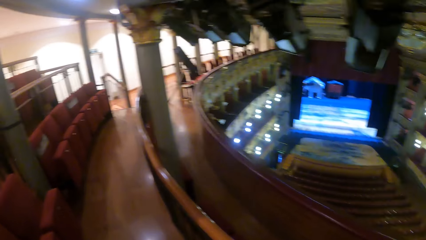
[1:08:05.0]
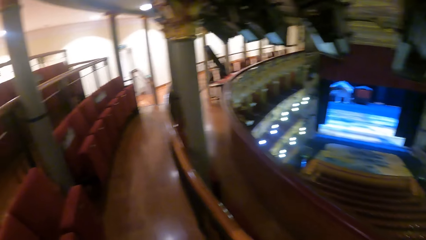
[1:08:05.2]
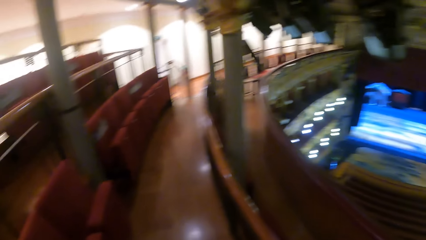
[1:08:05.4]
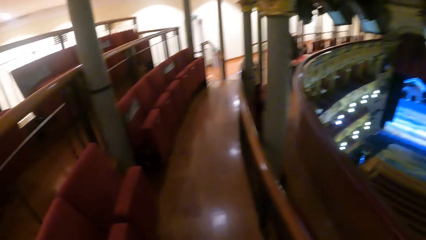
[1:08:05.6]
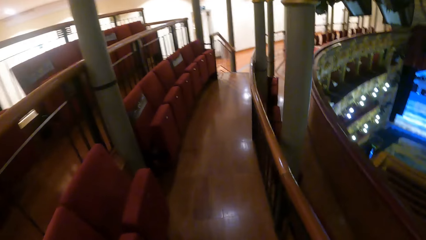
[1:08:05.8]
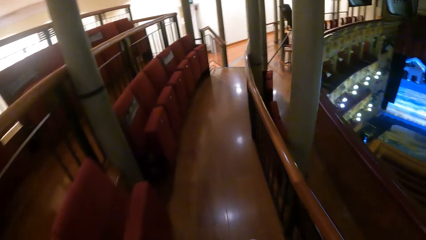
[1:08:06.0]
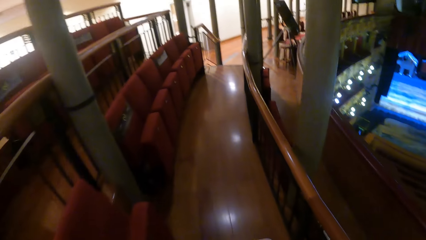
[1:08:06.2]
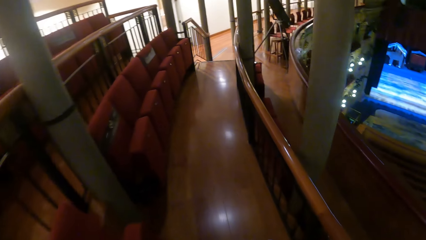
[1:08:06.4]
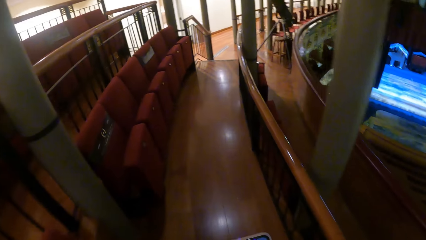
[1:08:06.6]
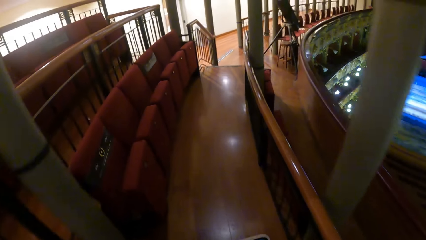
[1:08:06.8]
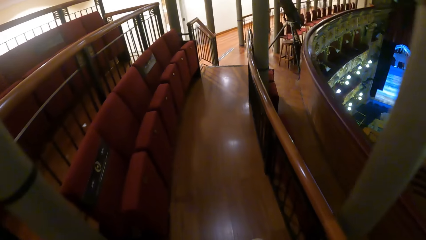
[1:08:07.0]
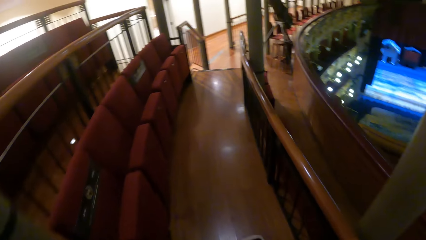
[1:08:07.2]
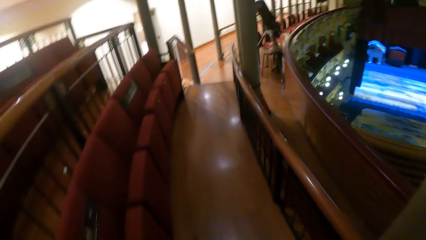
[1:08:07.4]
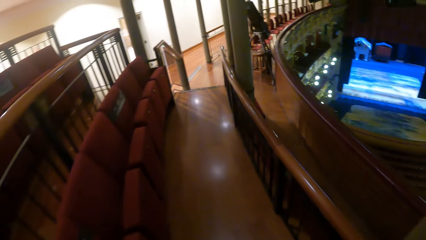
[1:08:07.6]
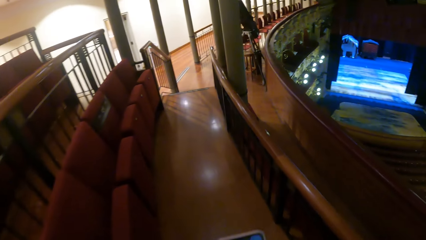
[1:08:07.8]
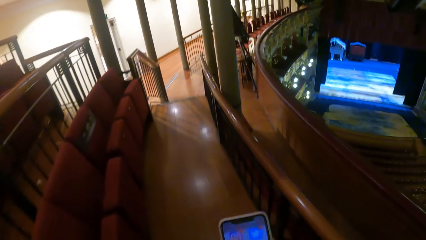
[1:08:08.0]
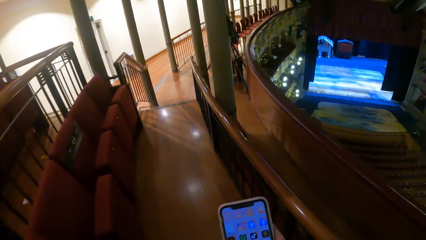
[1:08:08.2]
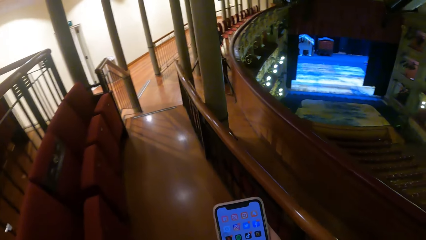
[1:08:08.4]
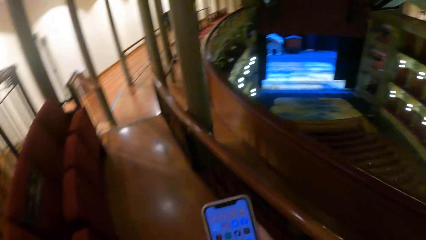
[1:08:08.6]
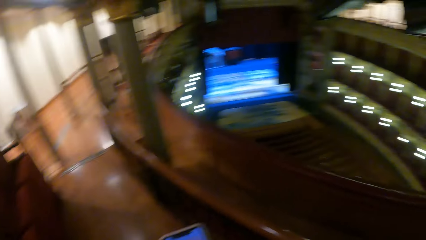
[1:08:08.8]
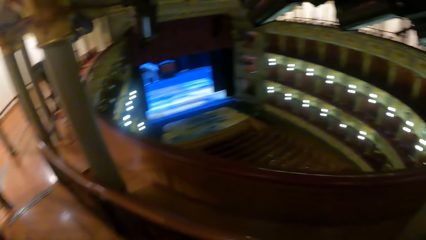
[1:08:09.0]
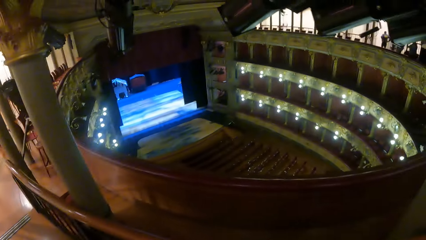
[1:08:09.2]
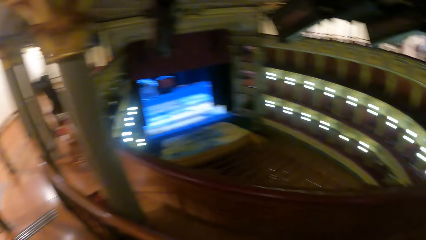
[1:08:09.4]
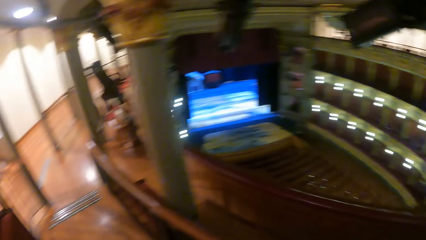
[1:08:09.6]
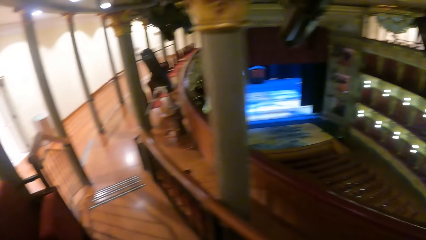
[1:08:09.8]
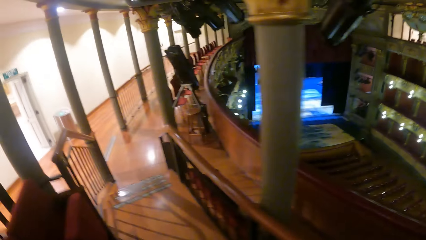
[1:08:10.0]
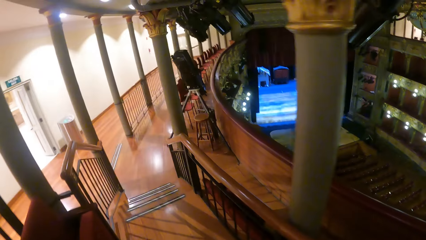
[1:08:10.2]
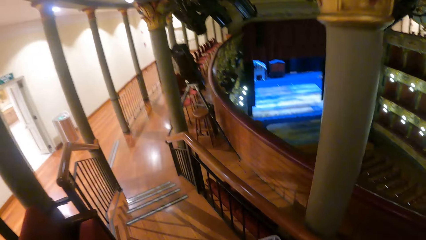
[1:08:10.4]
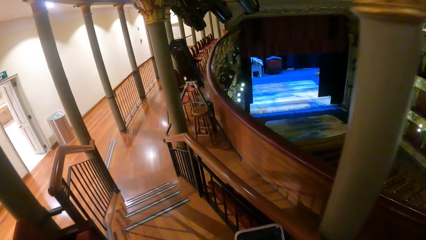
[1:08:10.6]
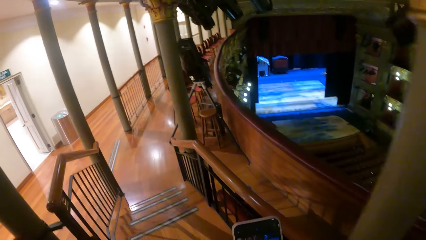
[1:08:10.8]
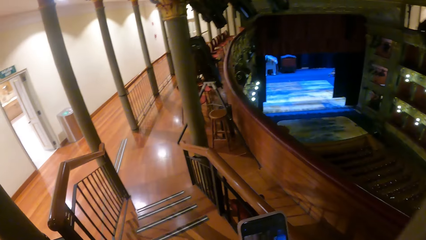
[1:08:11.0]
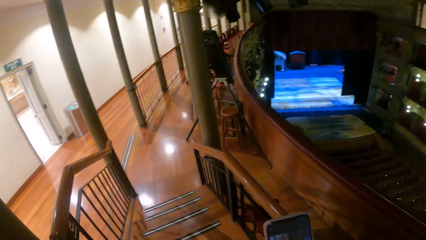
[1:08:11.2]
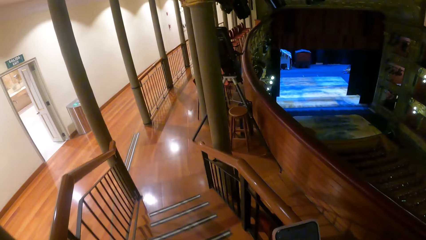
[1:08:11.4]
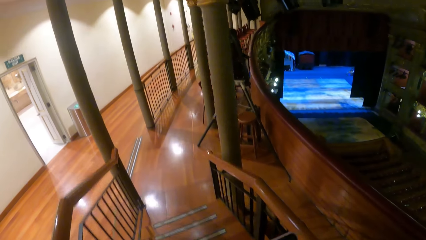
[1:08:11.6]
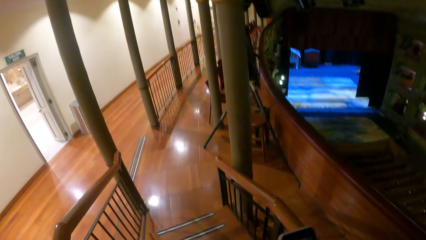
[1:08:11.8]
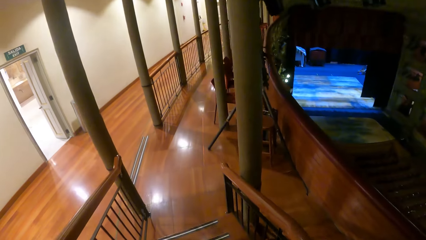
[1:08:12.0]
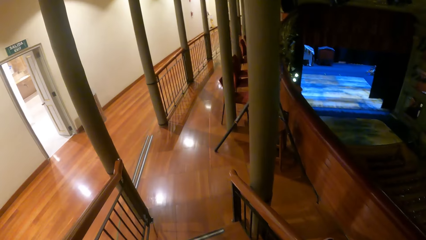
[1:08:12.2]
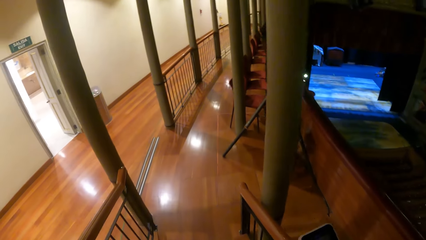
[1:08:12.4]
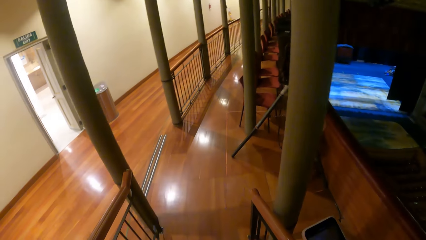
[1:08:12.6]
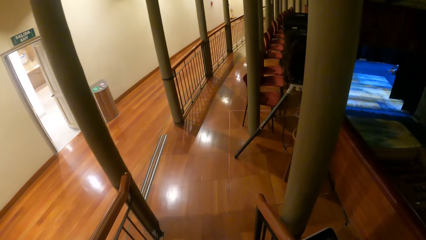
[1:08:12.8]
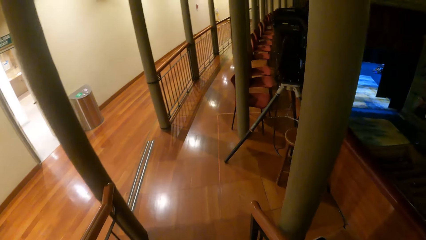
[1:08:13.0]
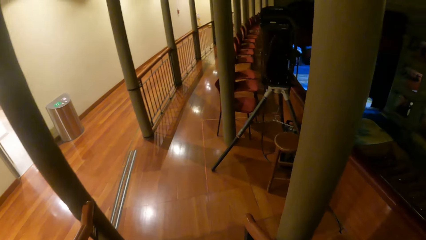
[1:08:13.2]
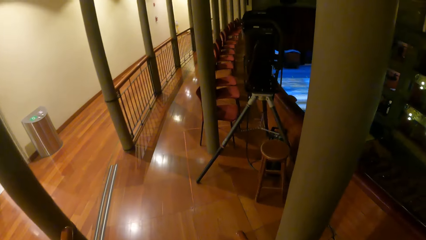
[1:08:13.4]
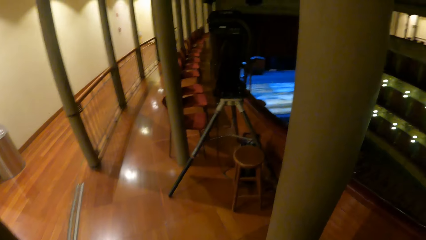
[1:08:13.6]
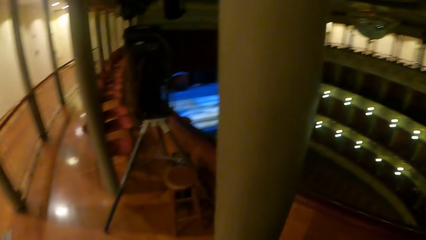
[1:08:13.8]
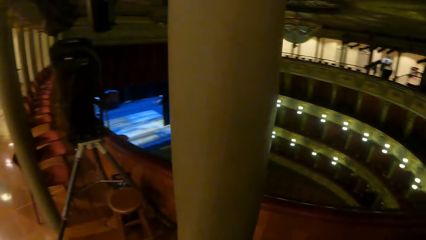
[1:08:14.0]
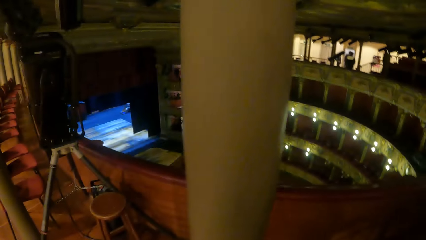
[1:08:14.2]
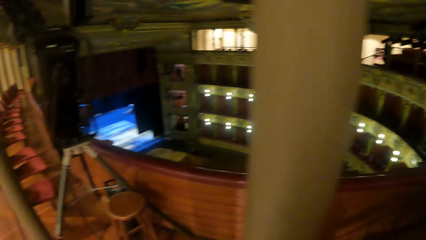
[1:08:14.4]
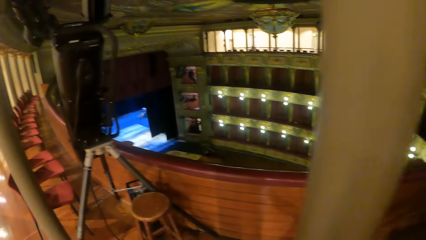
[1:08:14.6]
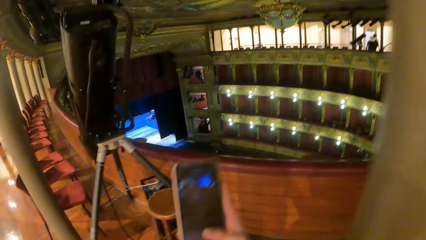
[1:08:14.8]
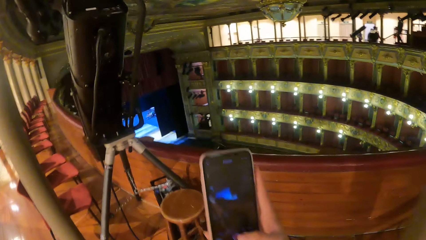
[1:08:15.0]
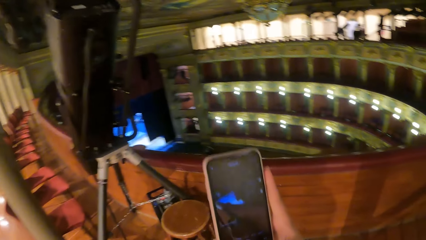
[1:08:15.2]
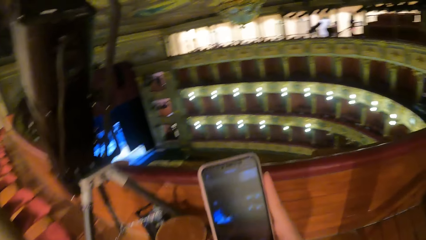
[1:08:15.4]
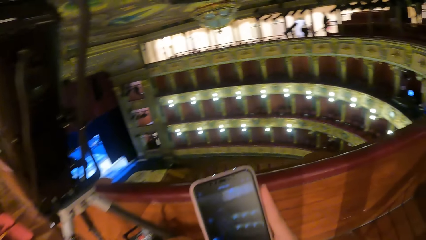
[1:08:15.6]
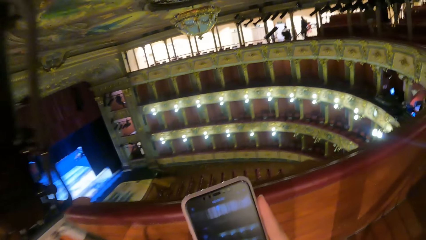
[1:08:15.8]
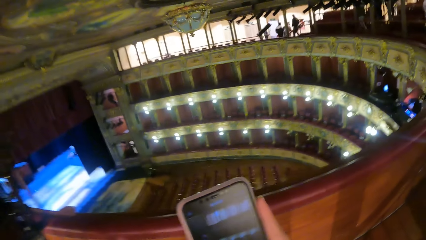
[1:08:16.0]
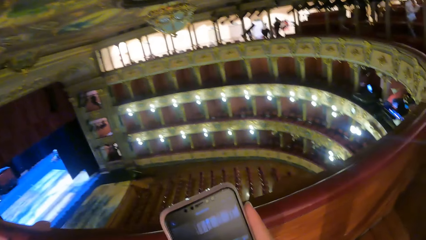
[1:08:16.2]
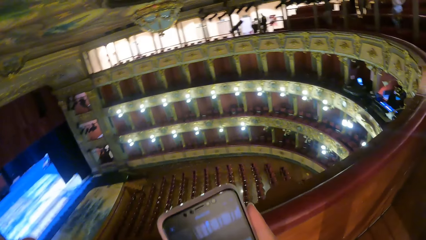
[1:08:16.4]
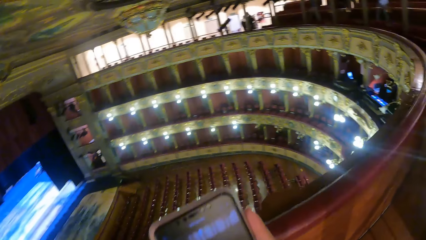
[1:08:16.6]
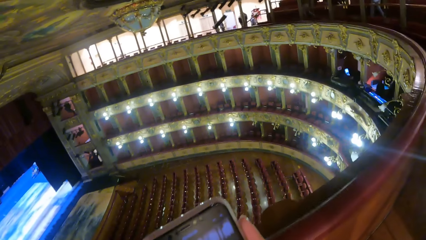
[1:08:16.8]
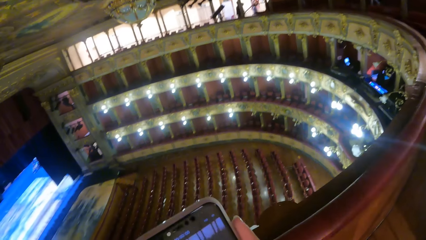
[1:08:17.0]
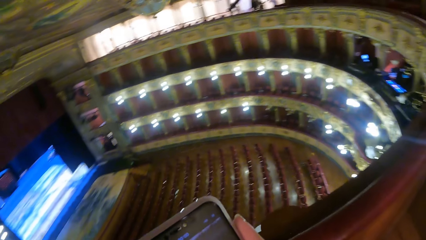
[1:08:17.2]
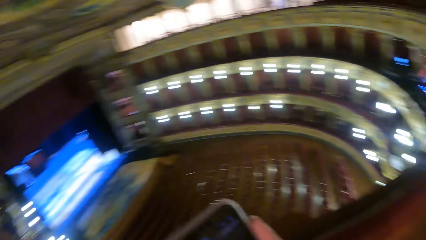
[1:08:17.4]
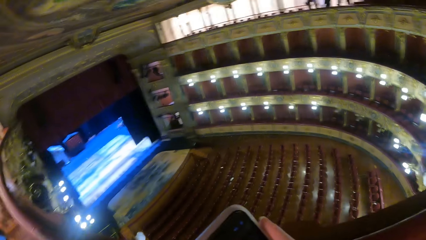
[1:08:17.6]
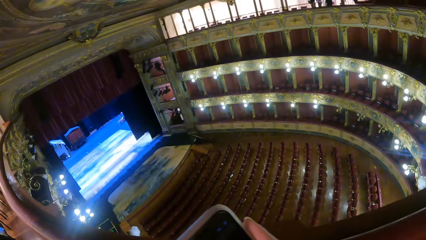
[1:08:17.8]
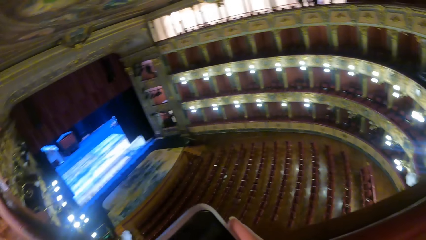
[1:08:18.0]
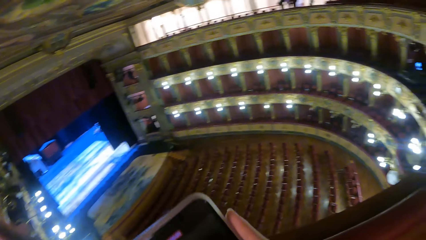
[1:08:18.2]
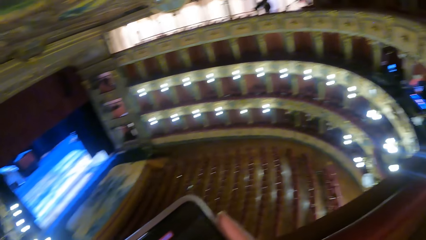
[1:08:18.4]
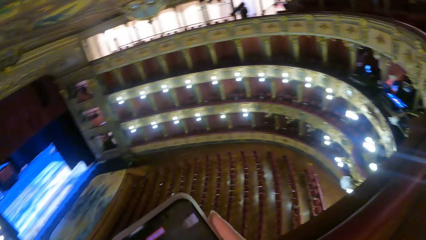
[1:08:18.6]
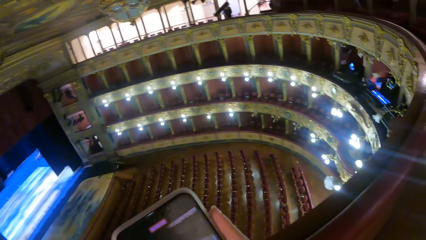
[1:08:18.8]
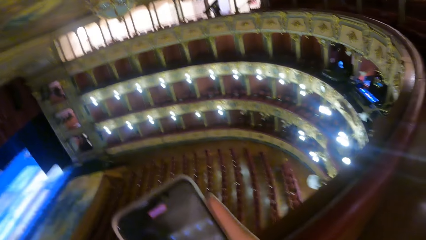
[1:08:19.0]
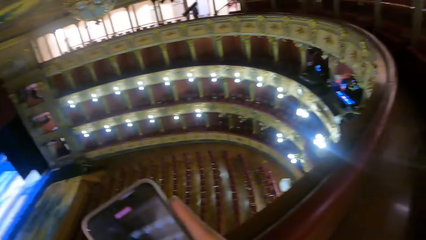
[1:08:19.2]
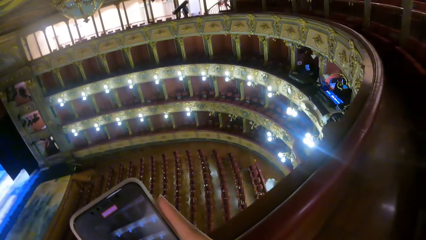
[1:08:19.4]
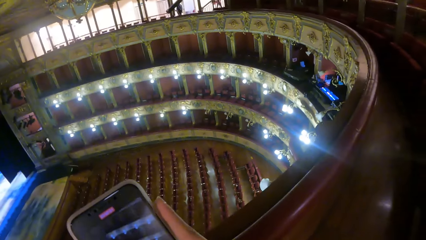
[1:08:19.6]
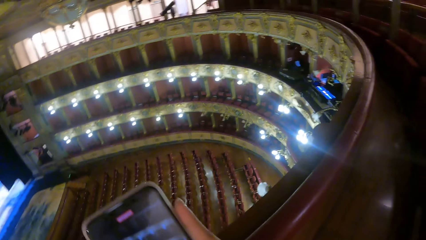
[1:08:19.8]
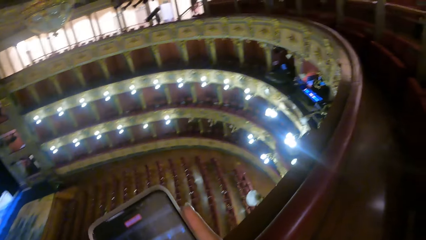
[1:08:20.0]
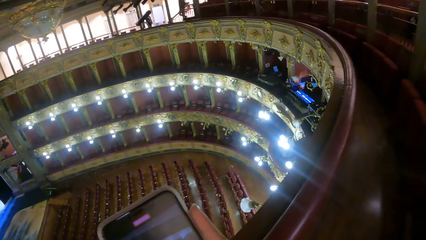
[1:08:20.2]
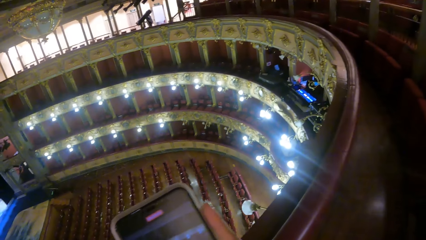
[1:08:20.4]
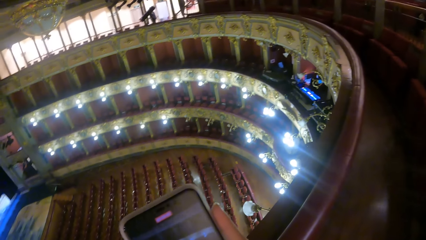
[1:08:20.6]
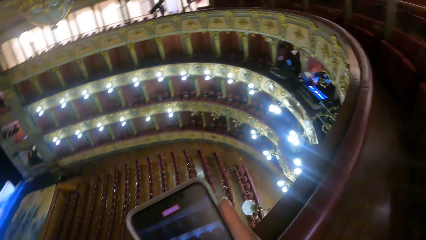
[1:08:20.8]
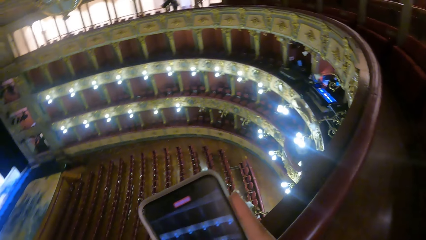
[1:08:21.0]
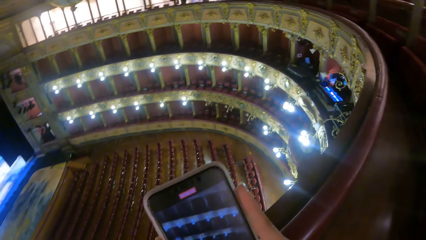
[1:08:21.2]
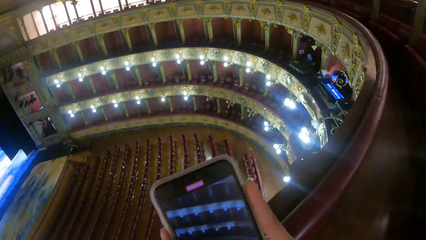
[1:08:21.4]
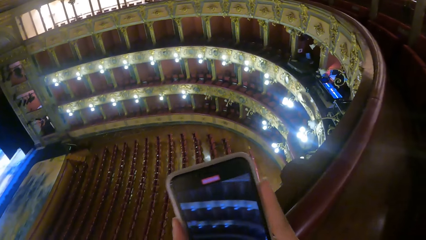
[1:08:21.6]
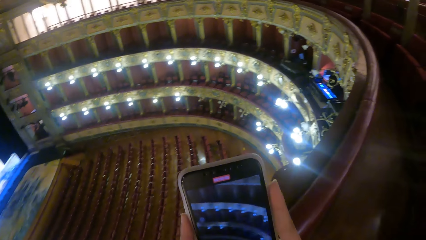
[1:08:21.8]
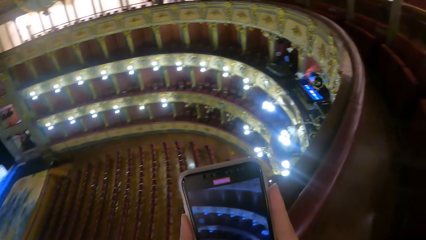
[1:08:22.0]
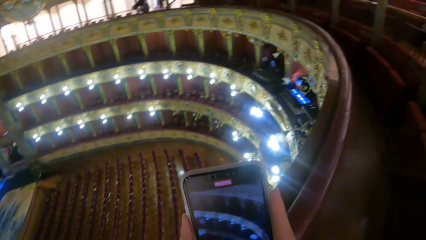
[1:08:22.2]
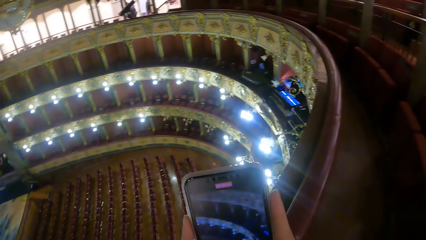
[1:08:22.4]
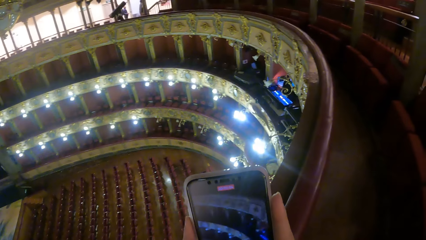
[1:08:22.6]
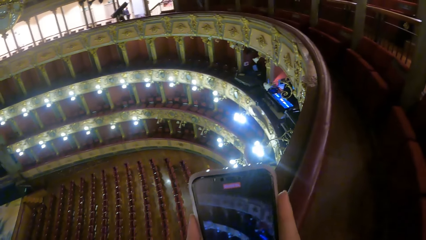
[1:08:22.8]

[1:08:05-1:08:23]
The camera wearer operates a phone in his hands. He climbs down a staircase. He checks the phone.
